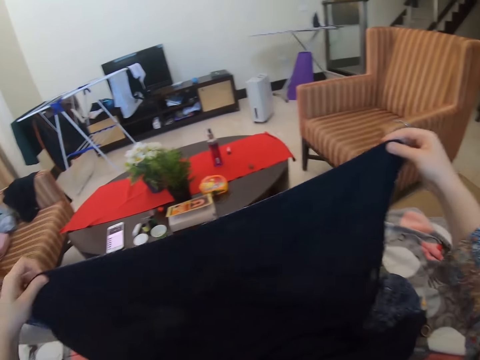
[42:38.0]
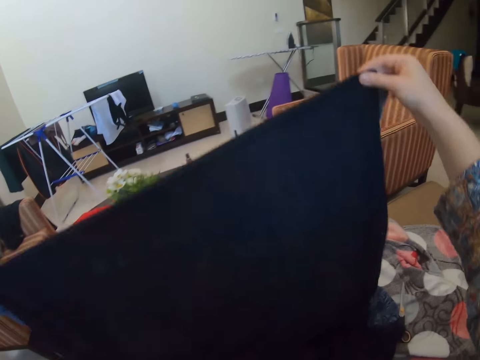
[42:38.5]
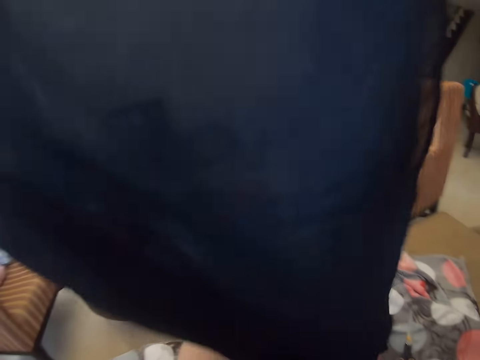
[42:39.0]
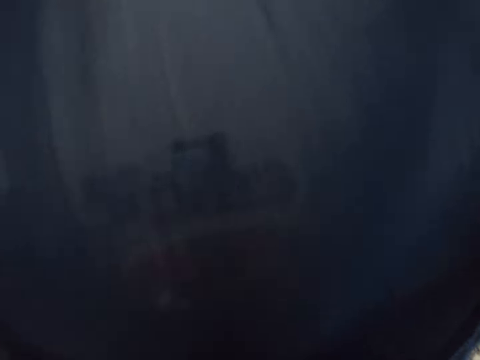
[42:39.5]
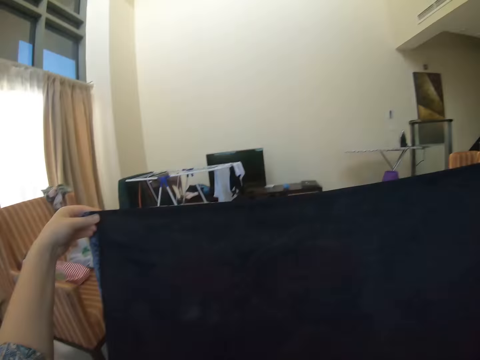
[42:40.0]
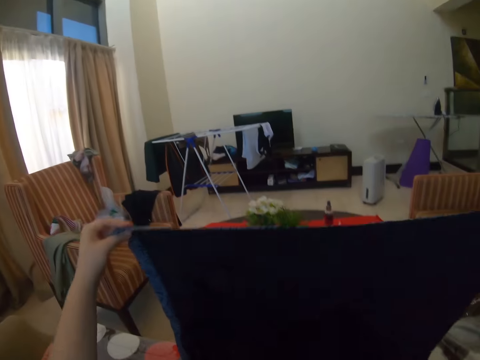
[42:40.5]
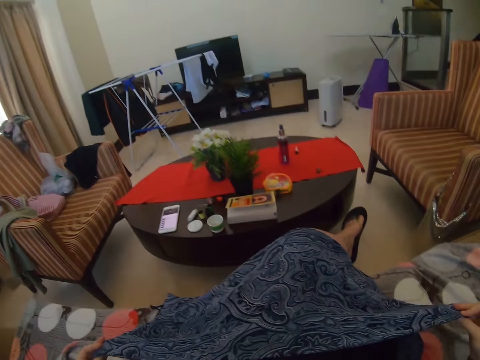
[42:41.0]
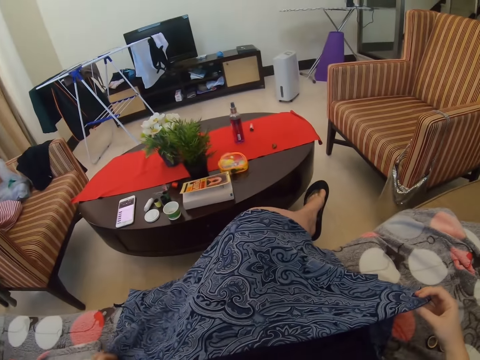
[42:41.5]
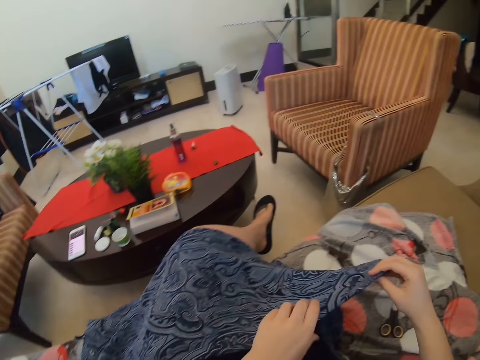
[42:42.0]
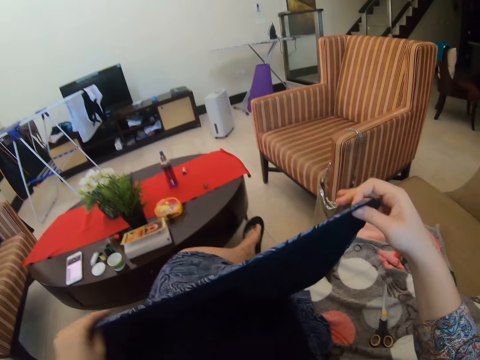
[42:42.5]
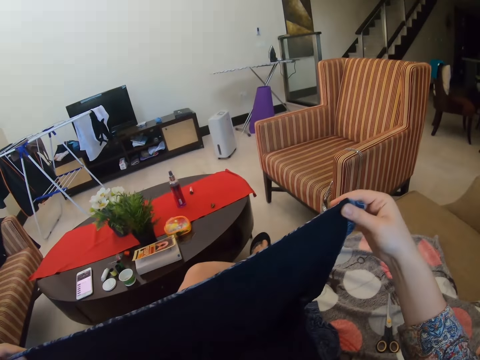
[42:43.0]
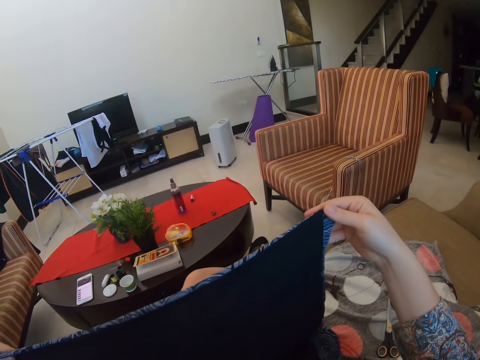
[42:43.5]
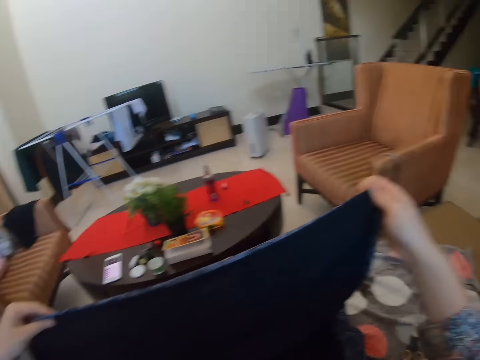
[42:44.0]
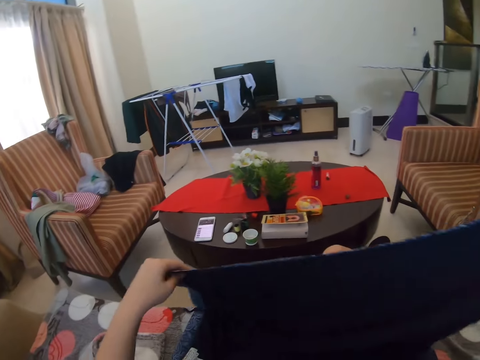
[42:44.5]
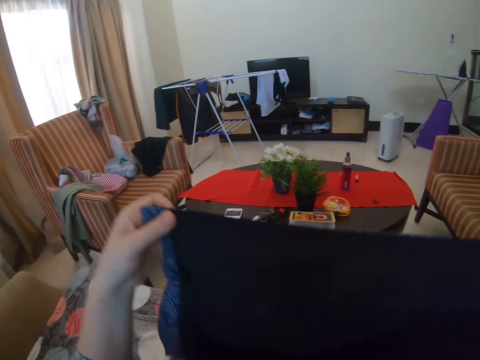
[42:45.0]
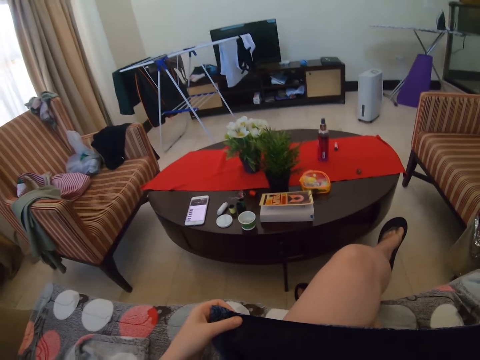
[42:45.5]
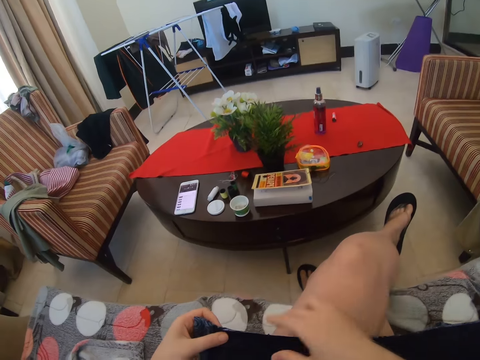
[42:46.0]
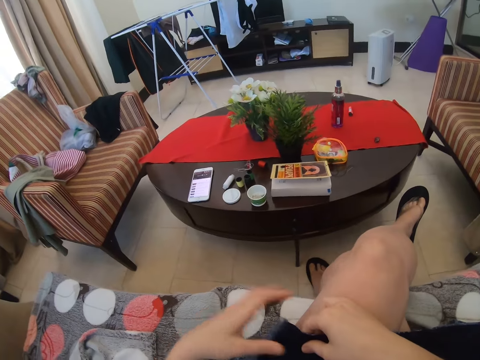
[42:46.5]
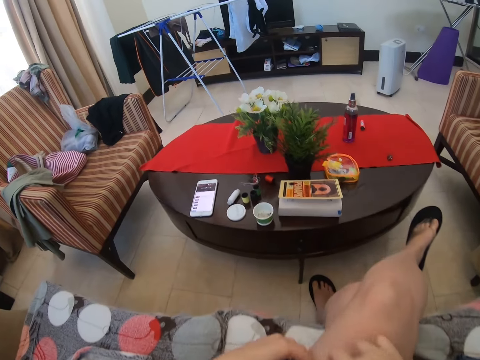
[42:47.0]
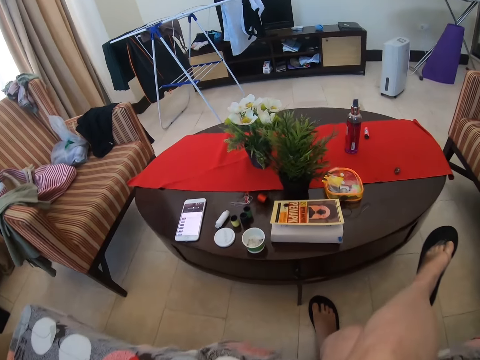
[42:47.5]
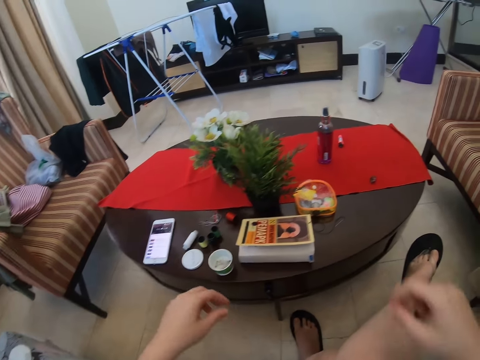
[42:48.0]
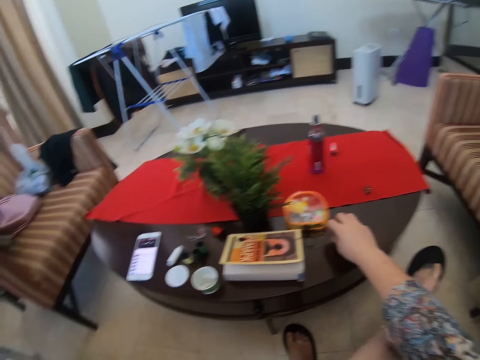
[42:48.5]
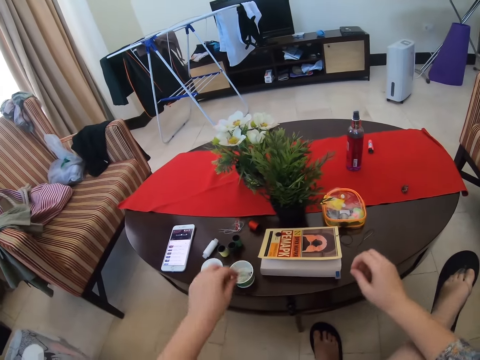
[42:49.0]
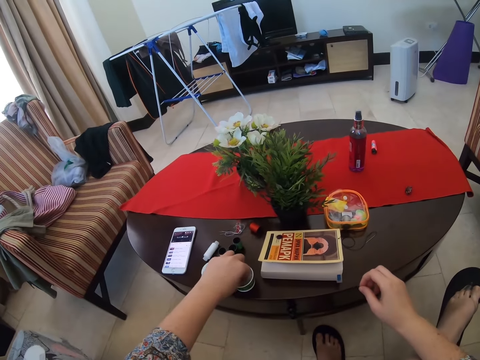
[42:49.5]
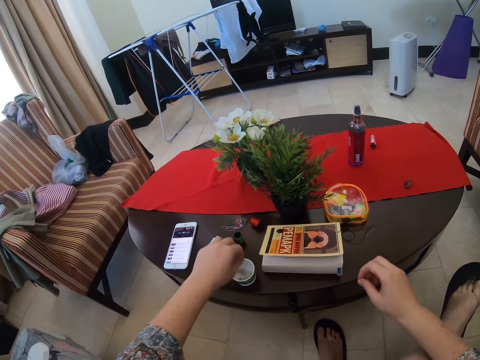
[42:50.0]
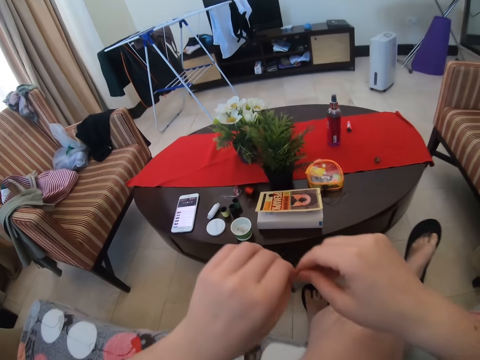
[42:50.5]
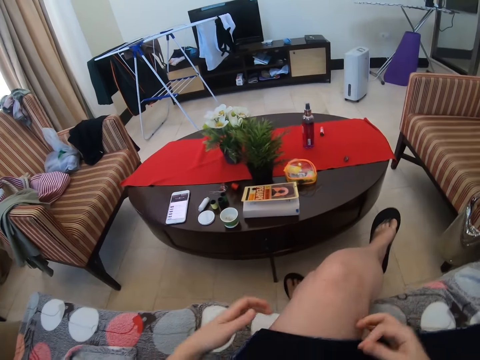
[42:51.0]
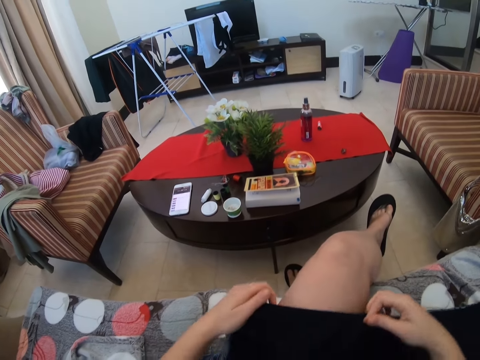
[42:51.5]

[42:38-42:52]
The camera wearer holds the cloth. She places the cloth on her lap. She takes the needle and thread and pin from the container.

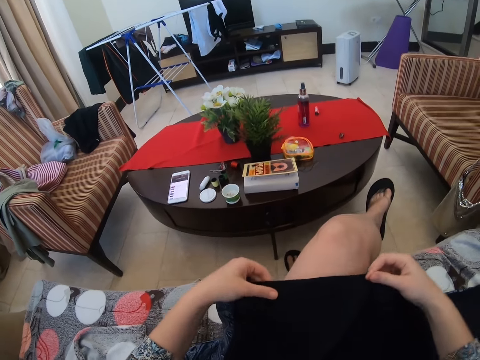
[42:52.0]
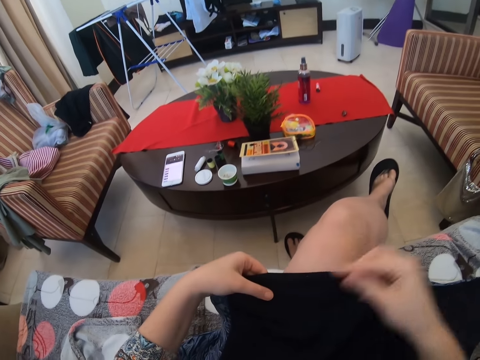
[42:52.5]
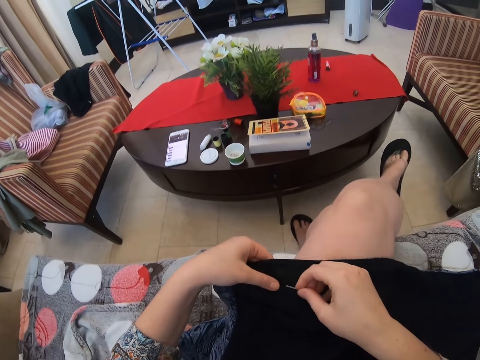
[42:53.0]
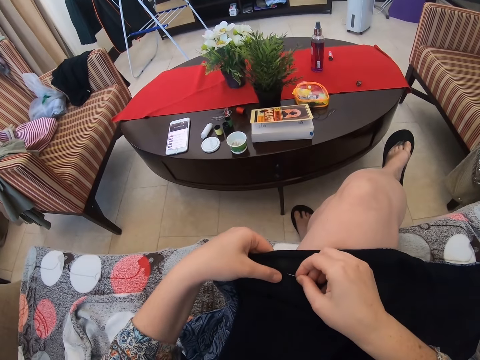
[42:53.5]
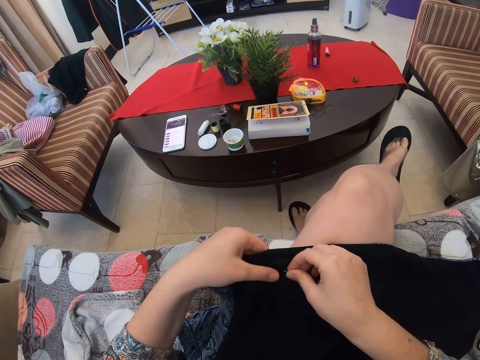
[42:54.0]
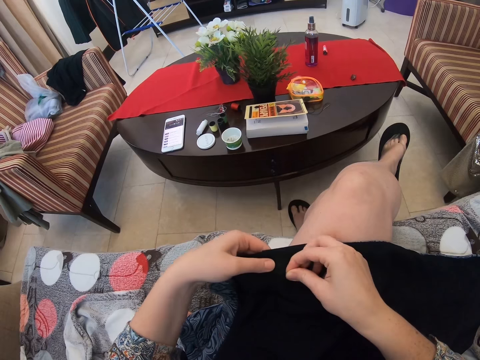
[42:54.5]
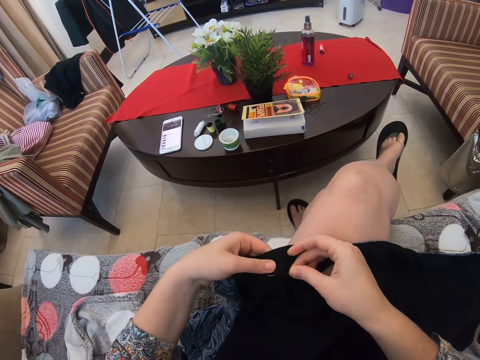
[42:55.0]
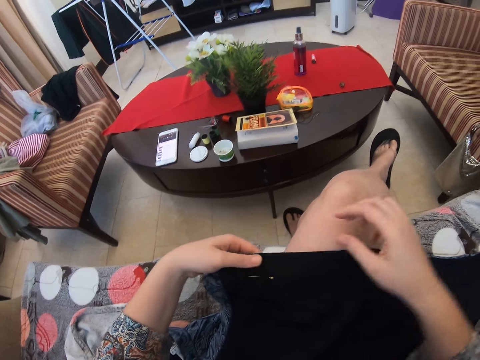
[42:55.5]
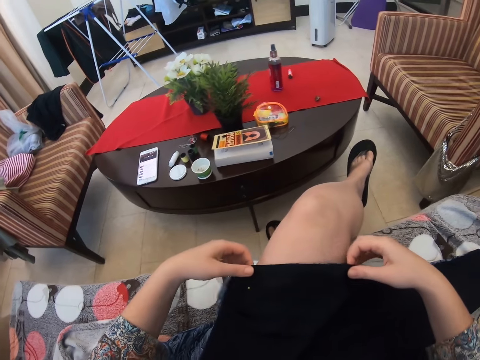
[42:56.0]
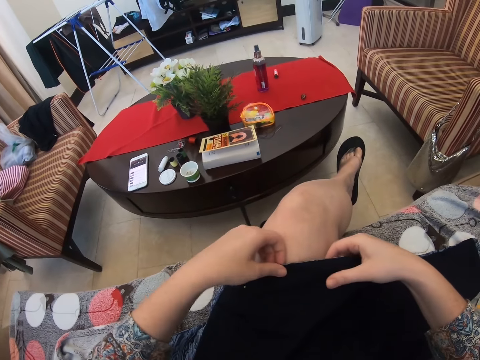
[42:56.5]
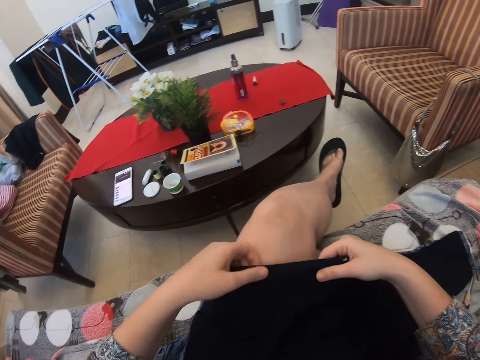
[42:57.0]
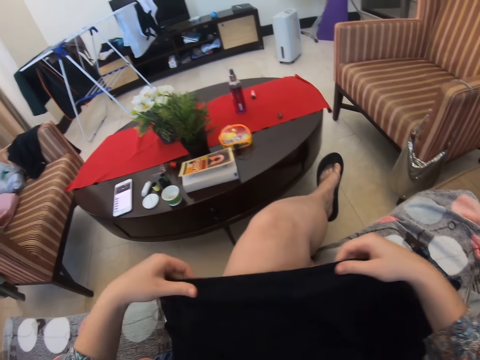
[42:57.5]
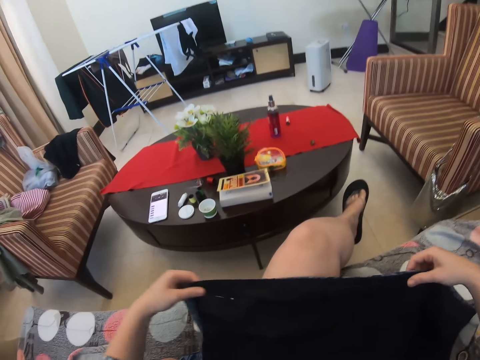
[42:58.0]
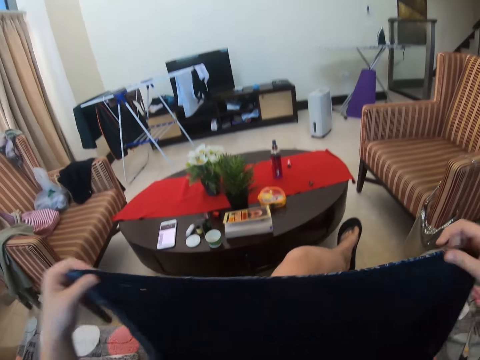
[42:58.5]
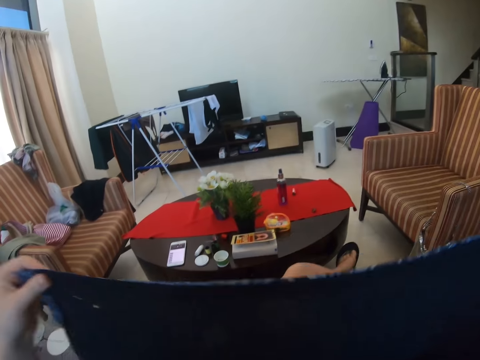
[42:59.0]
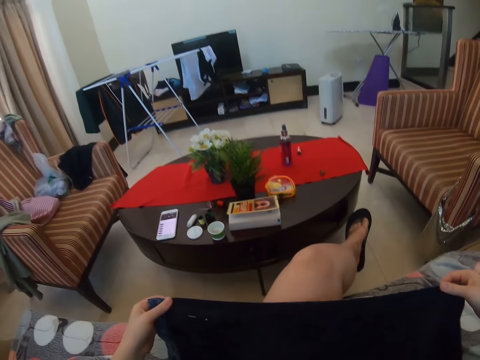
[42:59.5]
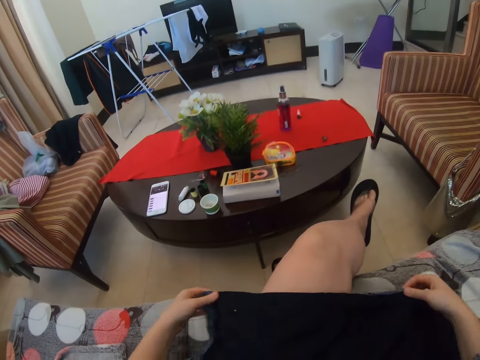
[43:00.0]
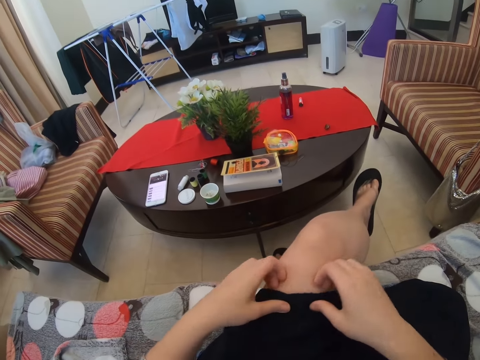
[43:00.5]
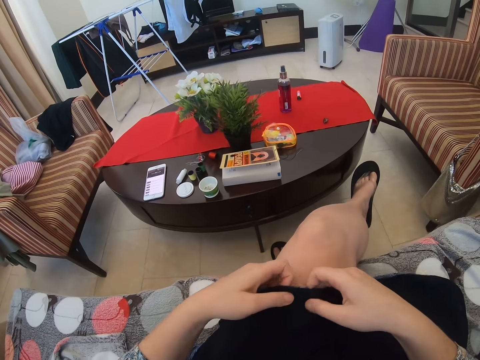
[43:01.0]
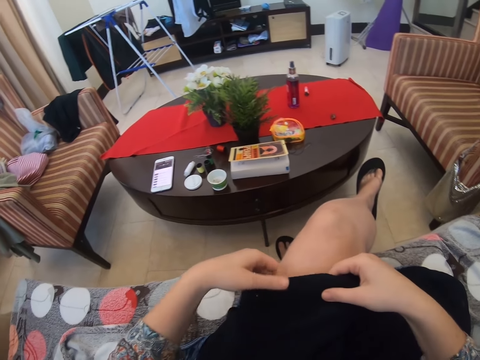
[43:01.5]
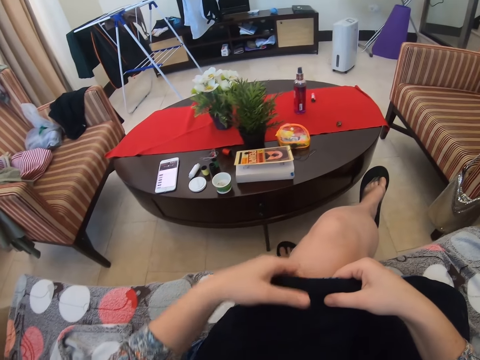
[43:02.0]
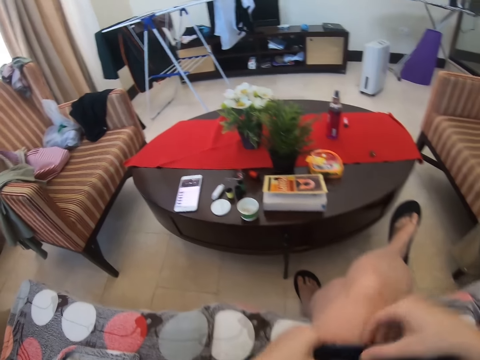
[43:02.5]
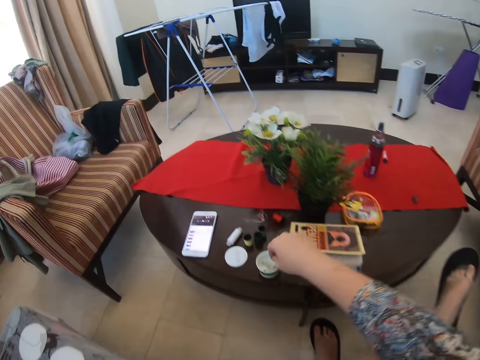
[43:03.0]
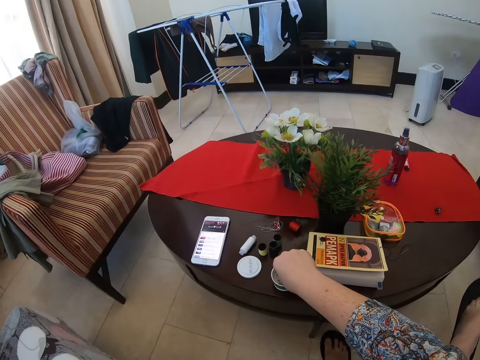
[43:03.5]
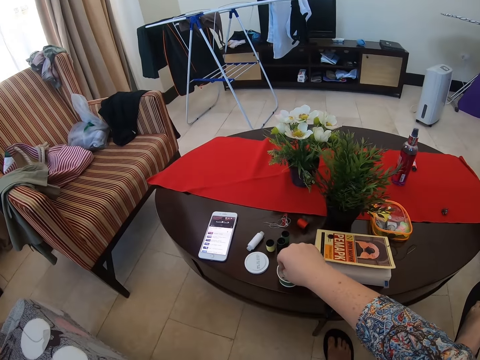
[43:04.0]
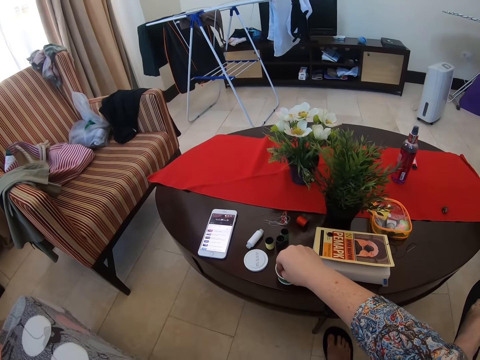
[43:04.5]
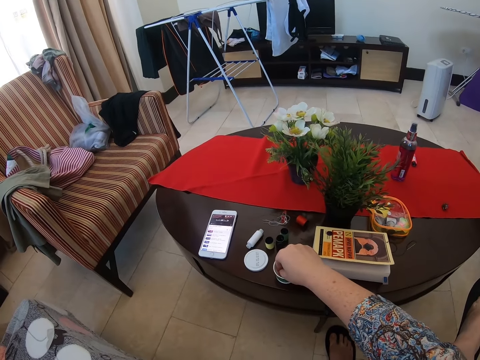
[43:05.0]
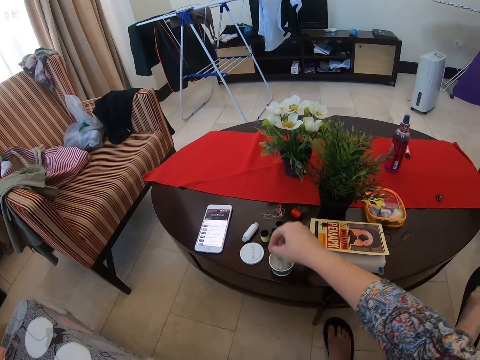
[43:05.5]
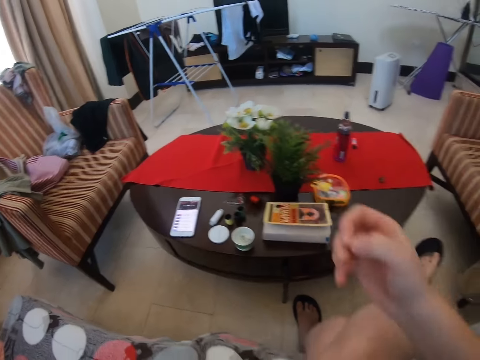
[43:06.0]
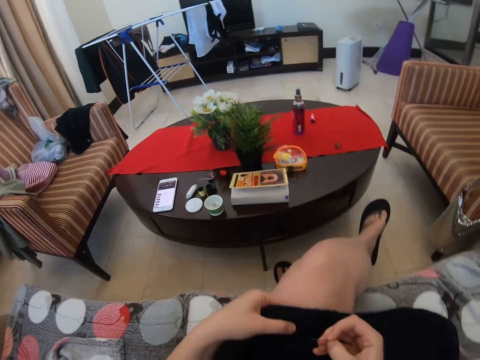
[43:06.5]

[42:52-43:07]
The camera wearer places the pin on the cloth. She holds the fabric with the pin. She lifts the cloth. She places the cloth on her lap. She holds the fabric. She takes the pin.
